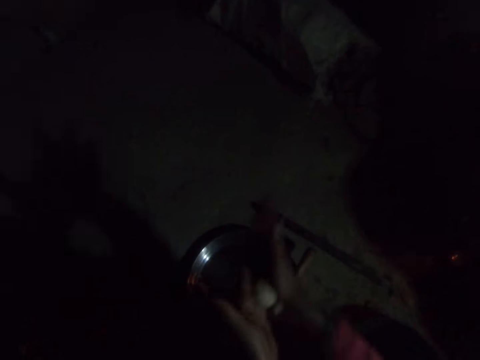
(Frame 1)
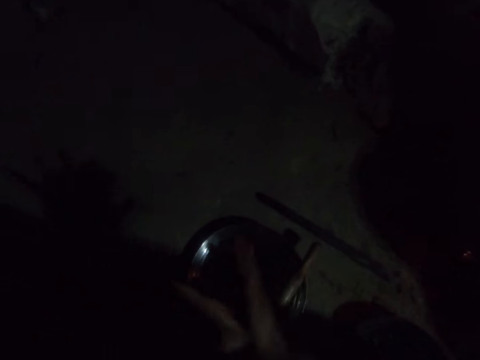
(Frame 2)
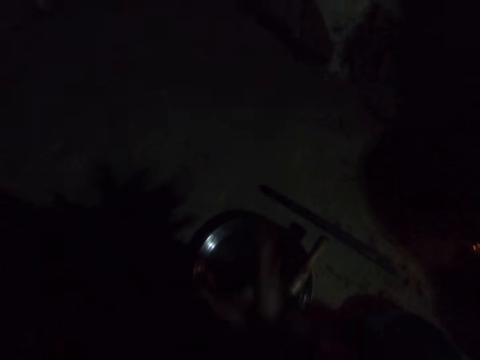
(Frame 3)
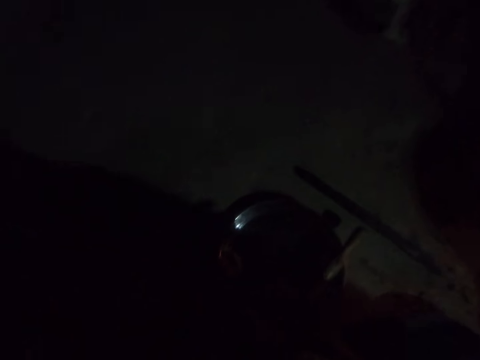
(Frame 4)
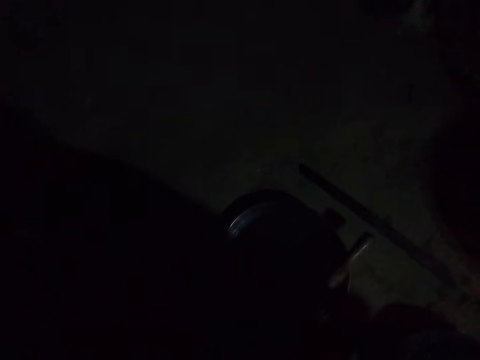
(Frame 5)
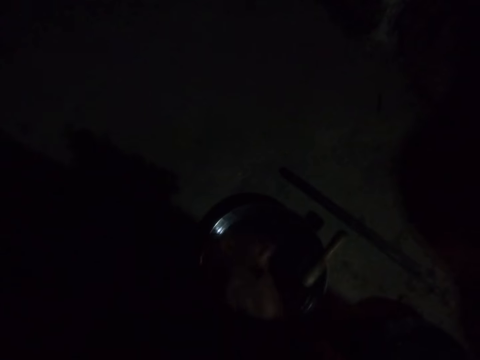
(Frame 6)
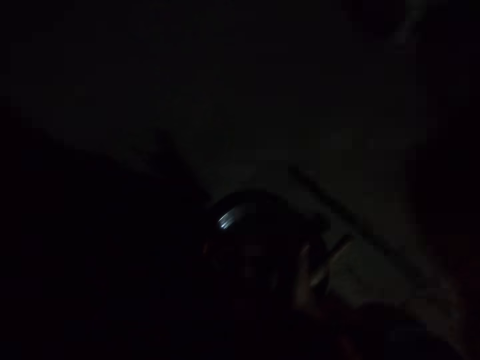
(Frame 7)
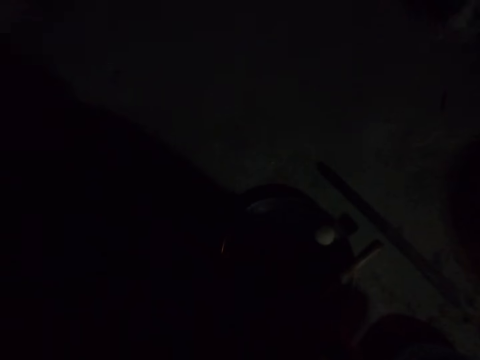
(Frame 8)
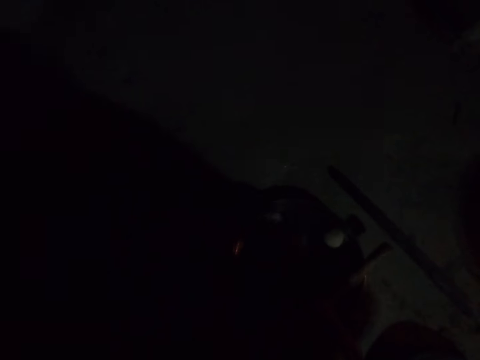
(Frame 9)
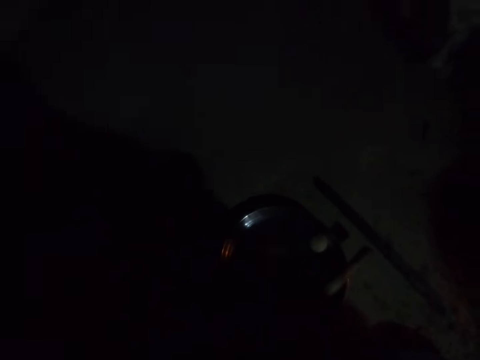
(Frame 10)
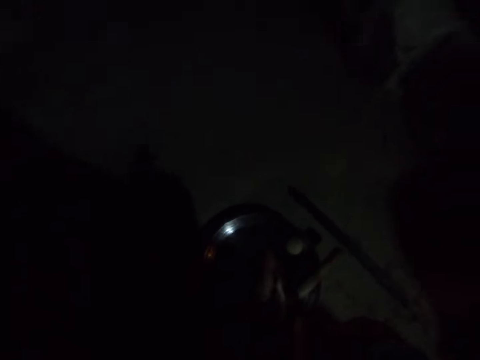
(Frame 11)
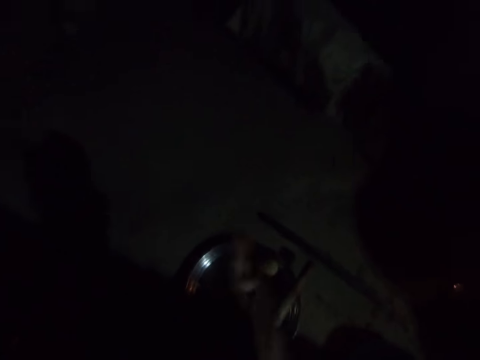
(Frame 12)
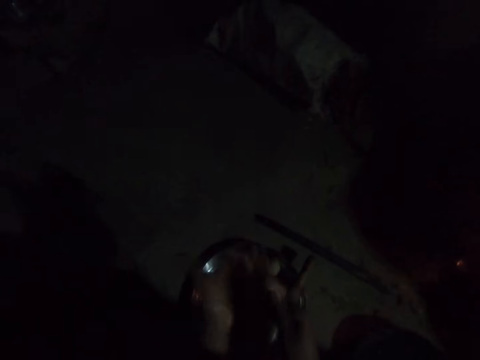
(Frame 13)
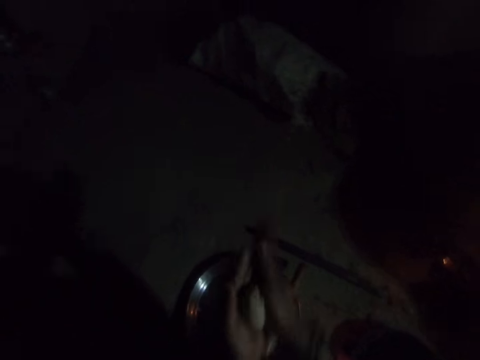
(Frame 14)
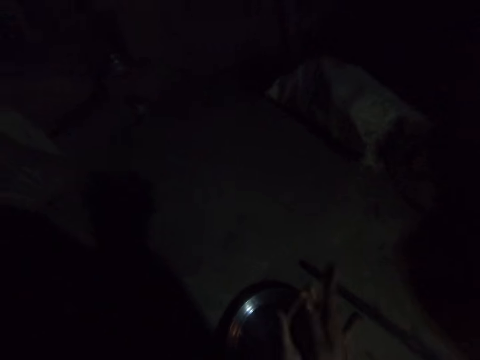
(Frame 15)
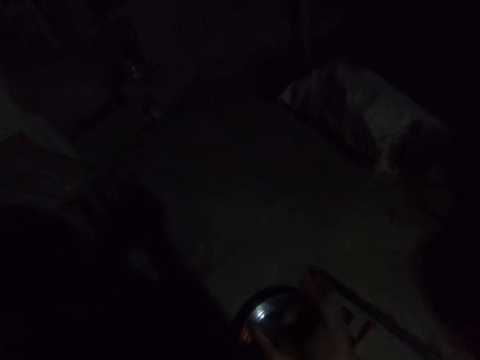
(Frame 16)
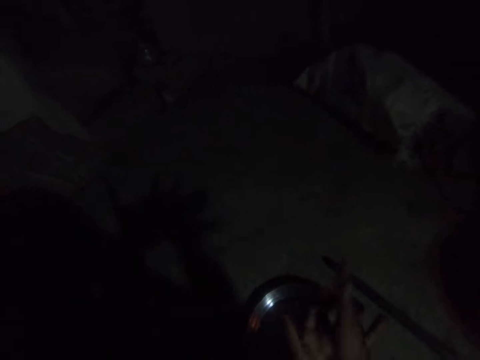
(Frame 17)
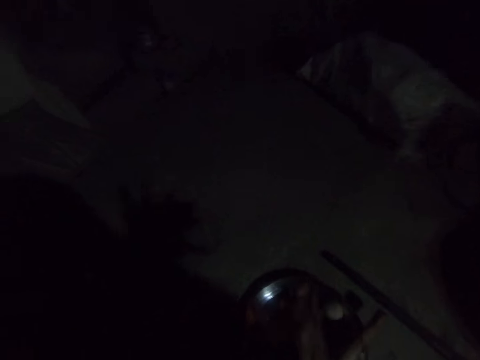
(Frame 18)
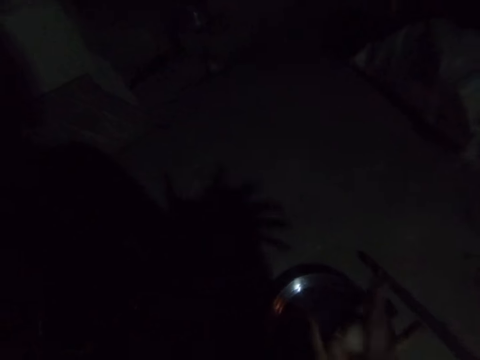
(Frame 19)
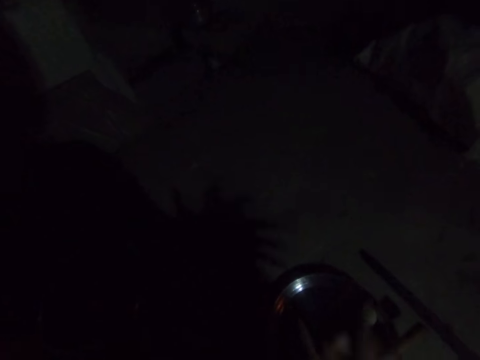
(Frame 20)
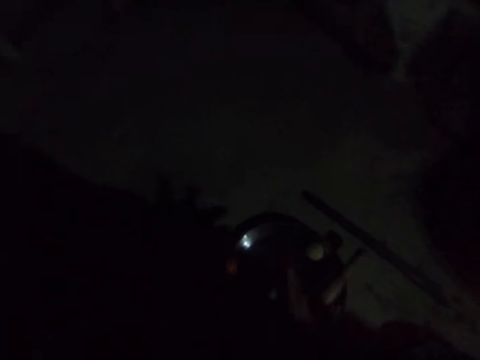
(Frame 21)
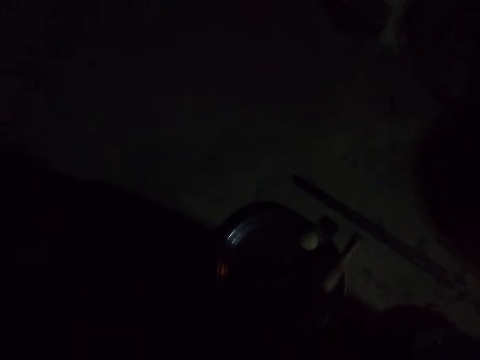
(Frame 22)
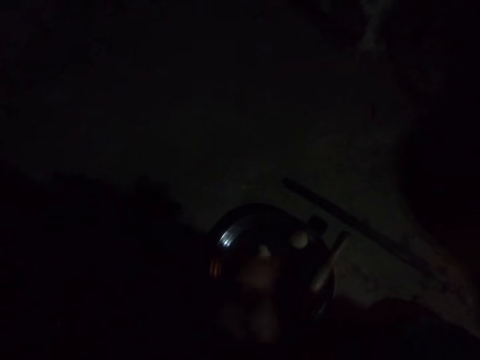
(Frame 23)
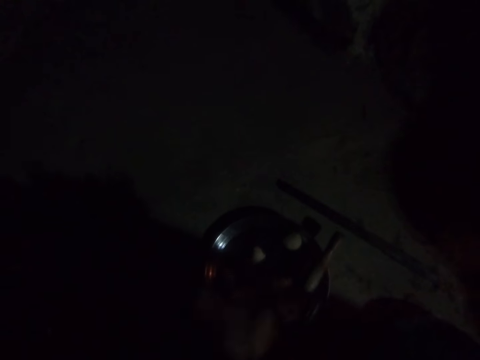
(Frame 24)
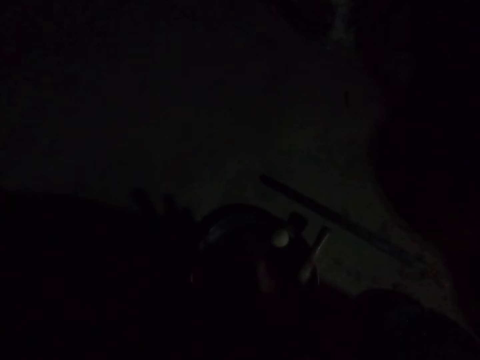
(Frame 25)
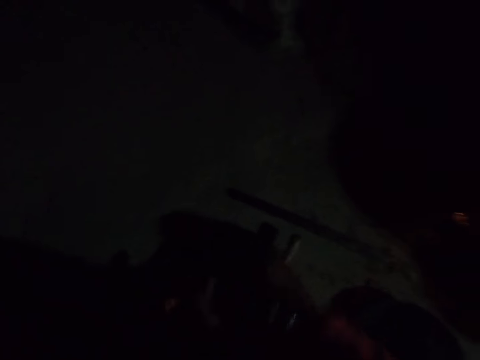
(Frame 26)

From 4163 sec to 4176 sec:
The camera wearer puts down dough in a bowl. They pick up the dough from the bowl. They mold the dough with hands. They put down the dough in the bowl.

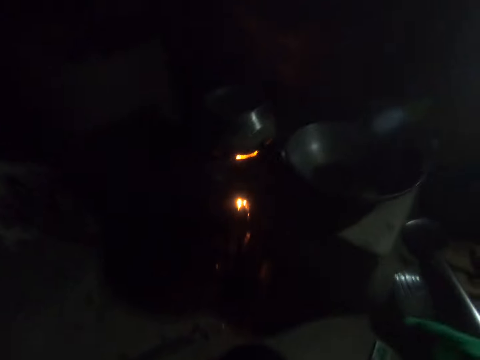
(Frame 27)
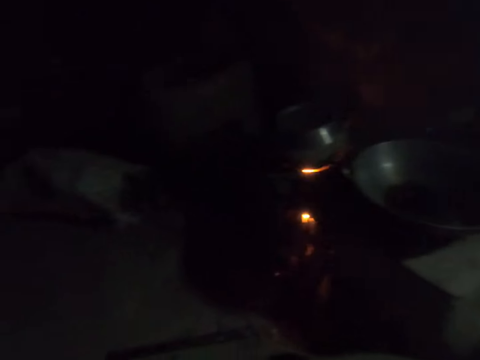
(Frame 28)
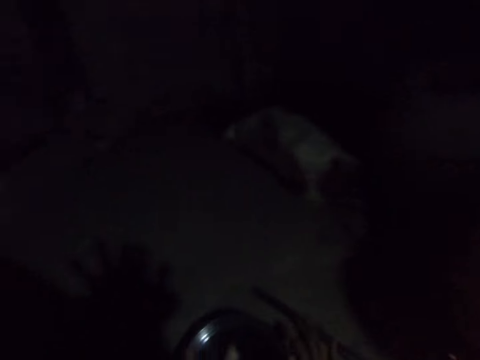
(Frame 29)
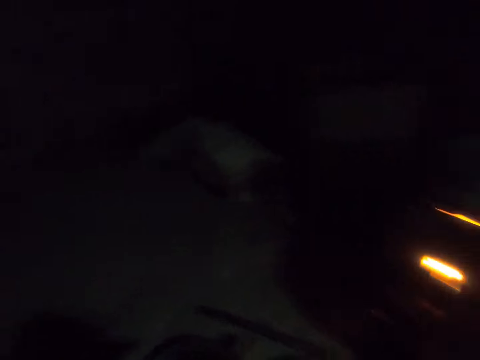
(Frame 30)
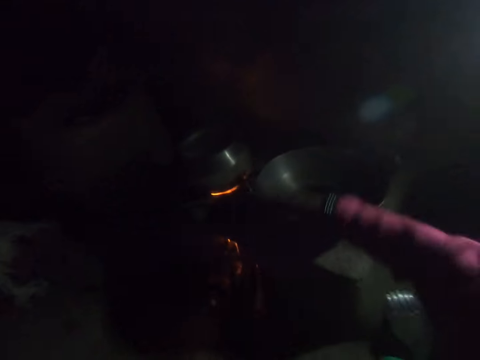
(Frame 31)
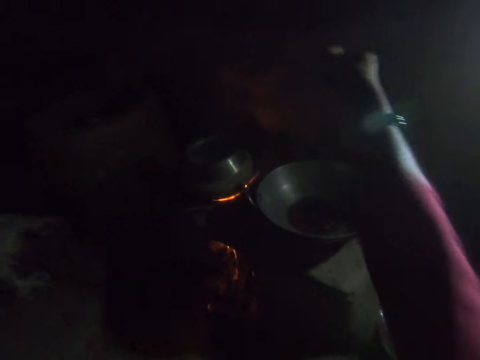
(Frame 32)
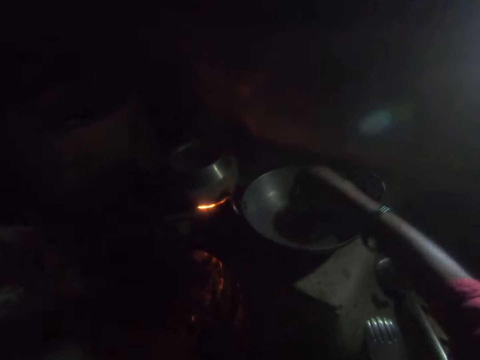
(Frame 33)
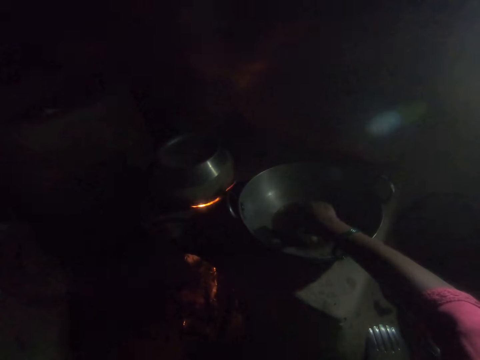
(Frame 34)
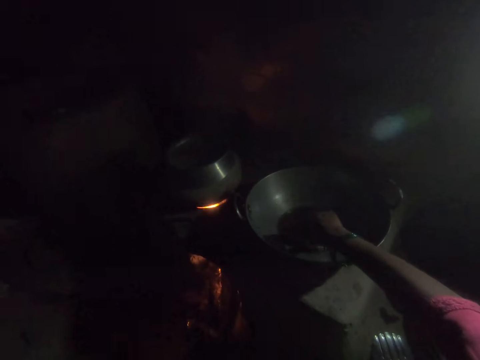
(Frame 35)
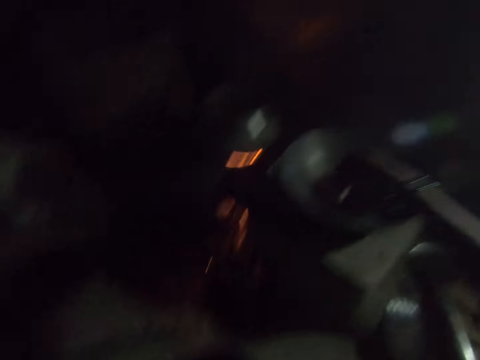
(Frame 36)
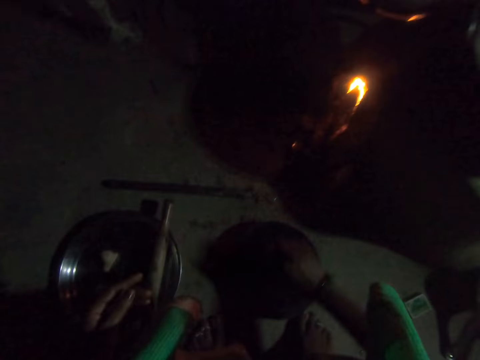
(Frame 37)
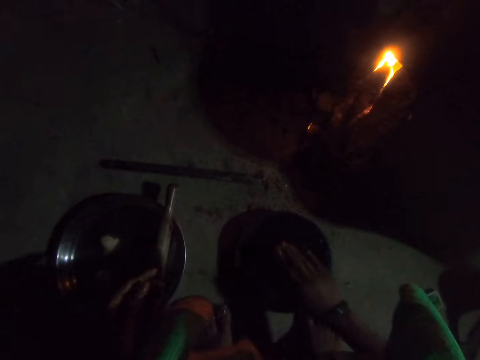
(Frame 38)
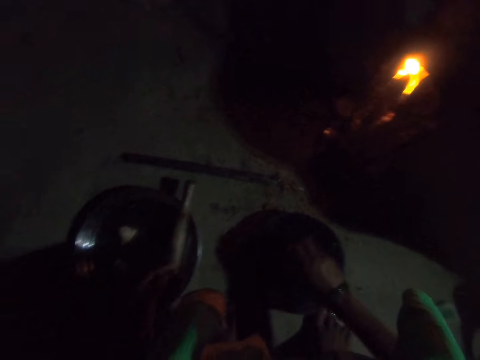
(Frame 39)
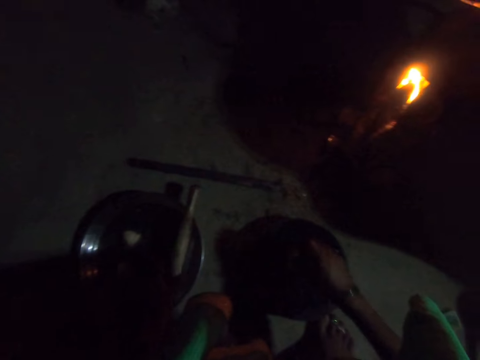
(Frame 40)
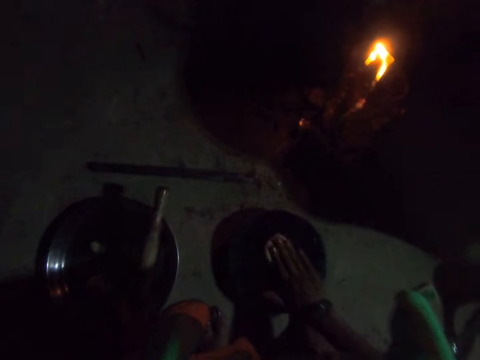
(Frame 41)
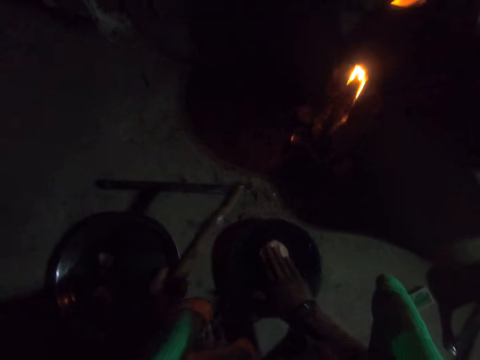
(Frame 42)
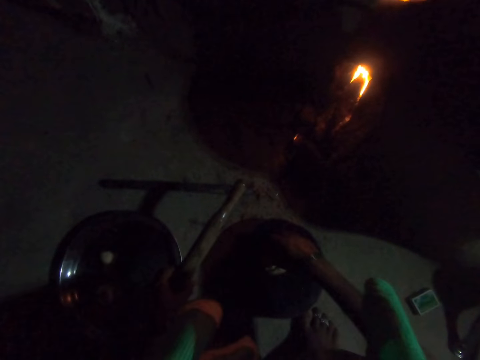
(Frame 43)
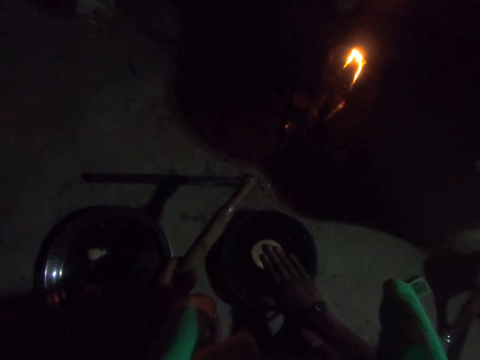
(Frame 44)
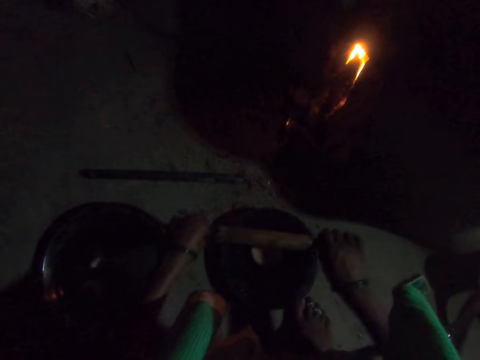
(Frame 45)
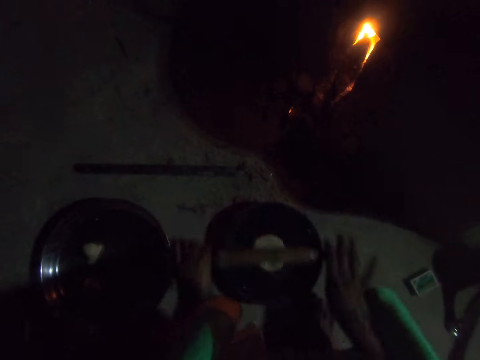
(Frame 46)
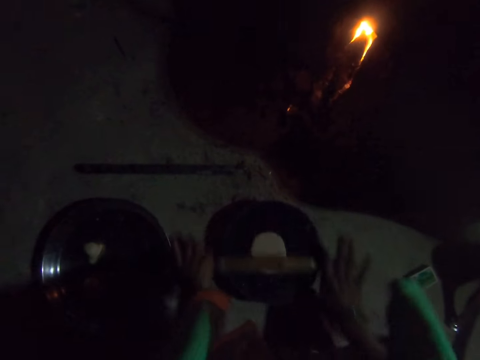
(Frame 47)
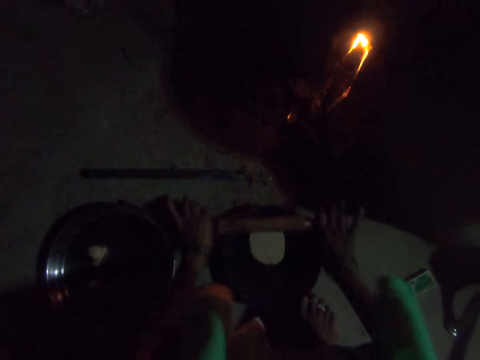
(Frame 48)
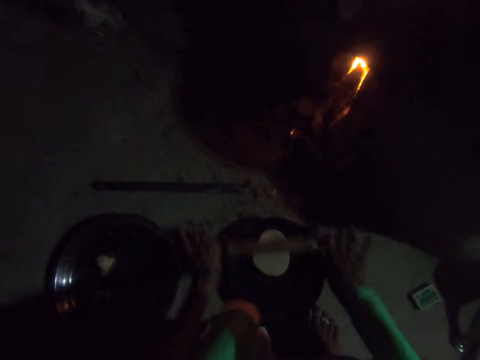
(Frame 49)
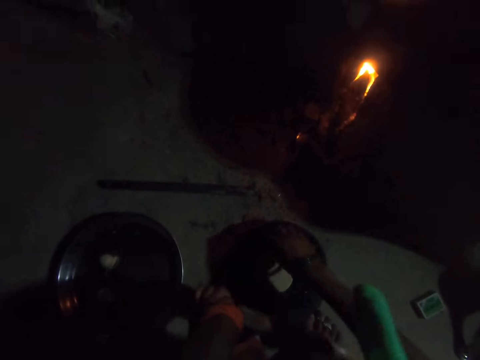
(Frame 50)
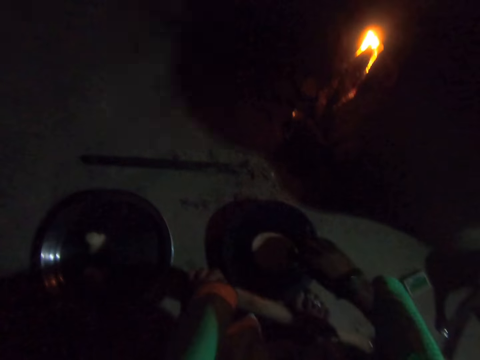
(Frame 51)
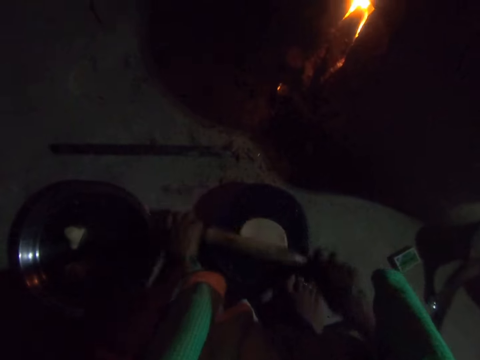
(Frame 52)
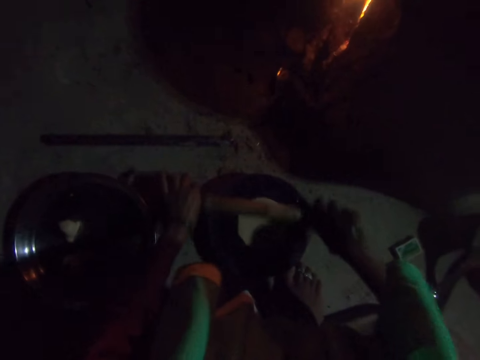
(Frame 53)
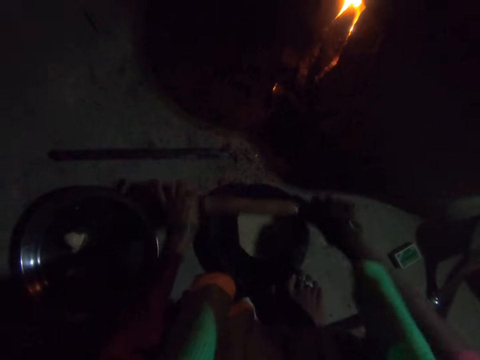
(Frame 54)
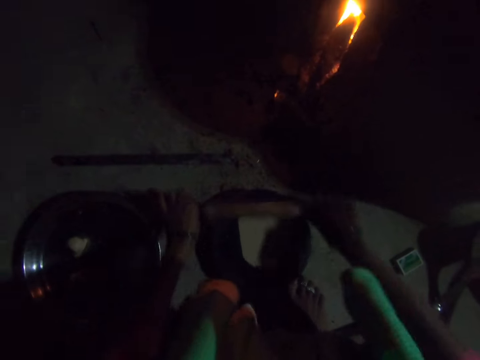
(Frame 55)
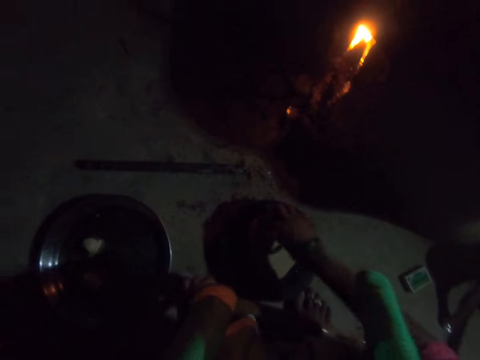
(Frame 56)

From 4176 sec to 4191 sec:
The camera wearer moves around a kitchen. She folds a piece of cloth on a hand. She dips the dough in her right hand into the cooking oil in the frying pan. She smoothens the dough on the rolling board on the floor. She puts down the dough on the rolling board, adjusts the dough on the rolling board, and picks up the rolling pin from the bowl on the floor with her left hand. She flips the dough on the rolling board. She rolls the dough on the rolling board with the rolling pin. She turns the dough on the rolling board with her right hand. She rolls the dough on the rolling board with the rolling pin.
